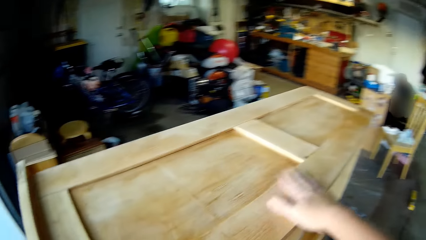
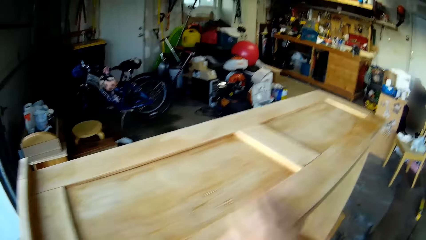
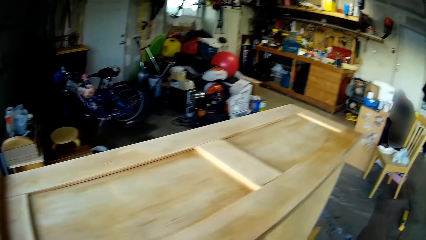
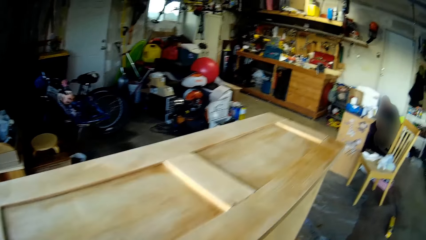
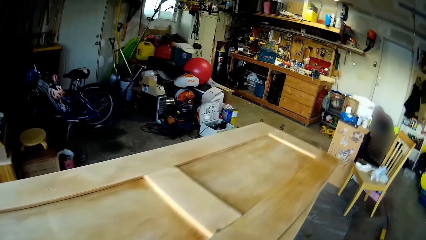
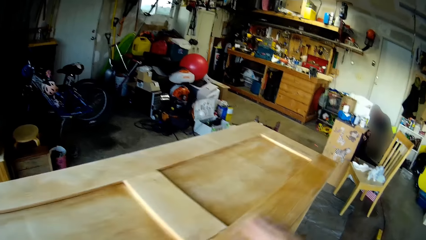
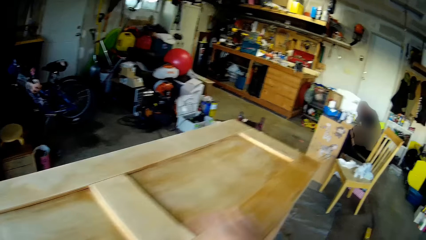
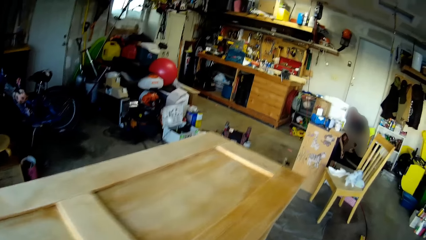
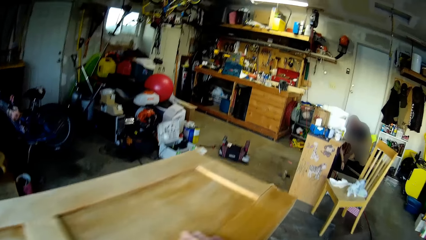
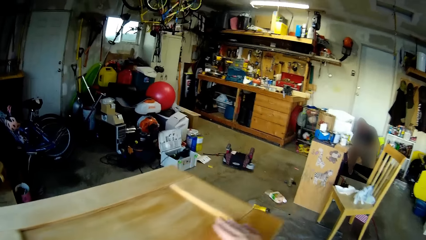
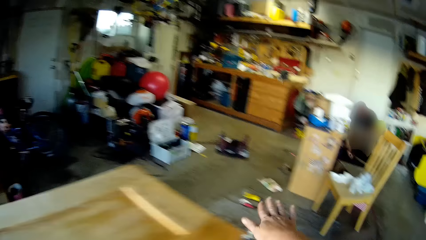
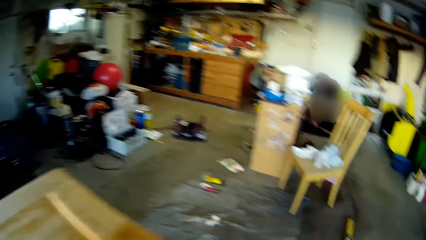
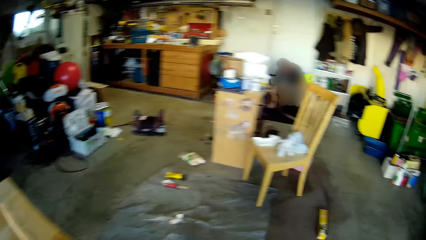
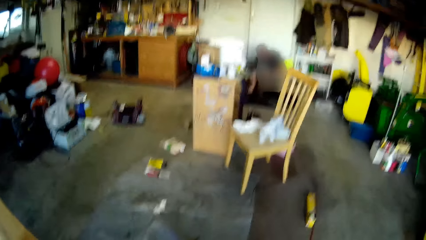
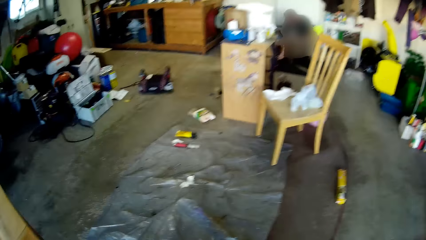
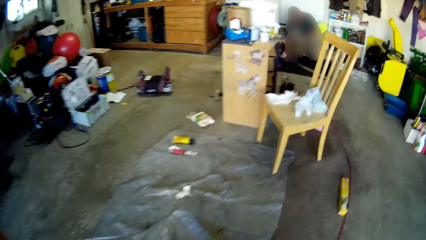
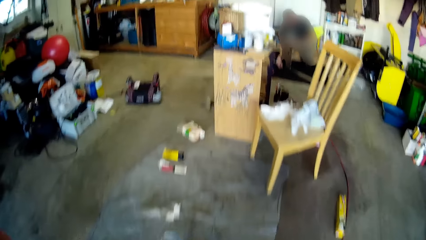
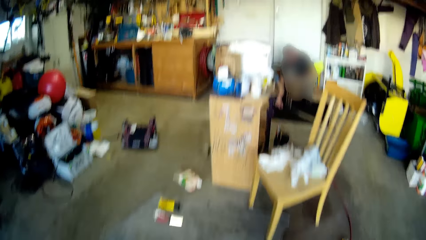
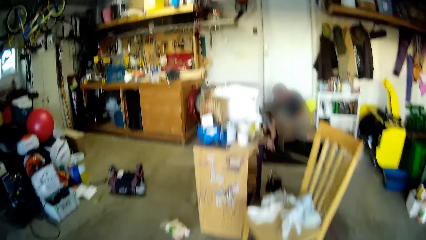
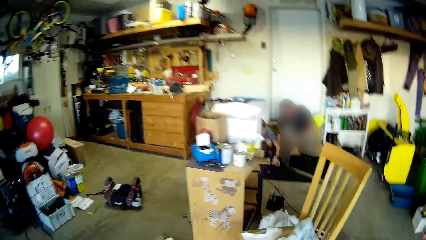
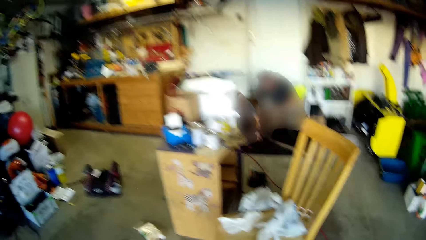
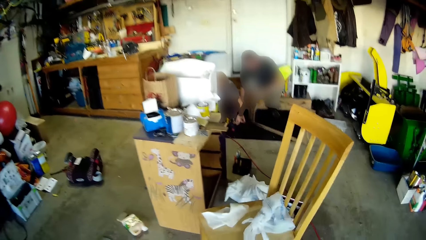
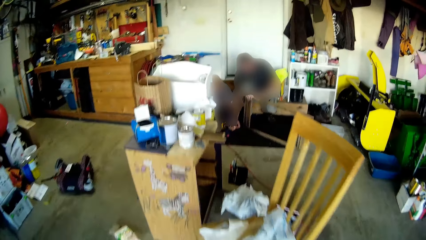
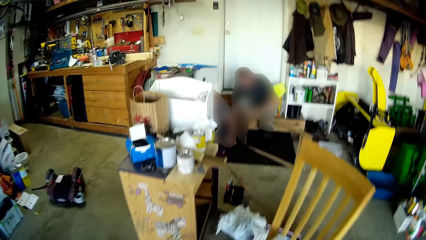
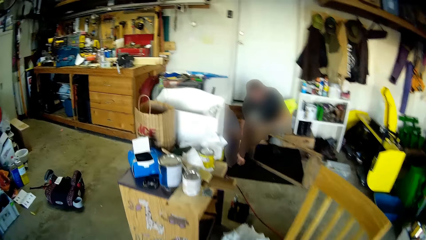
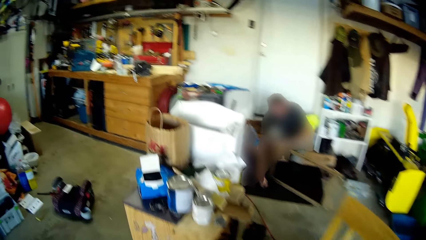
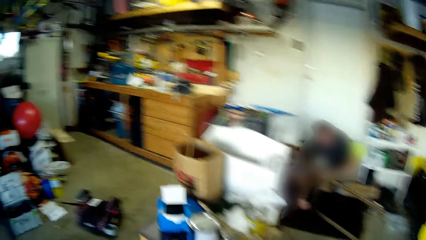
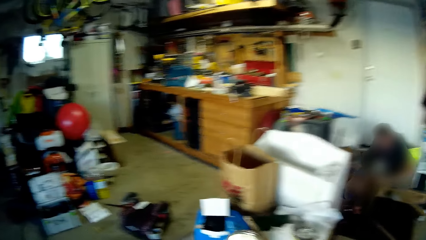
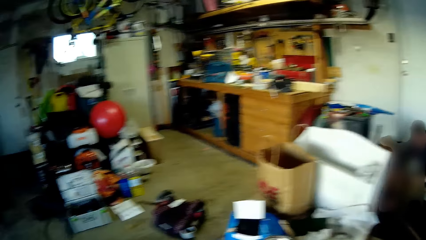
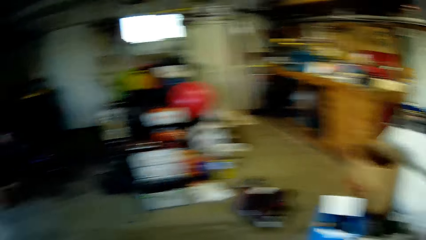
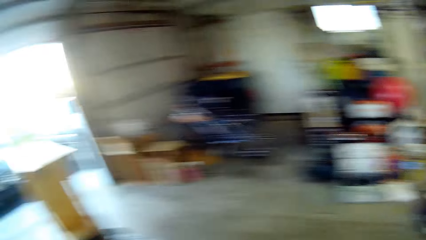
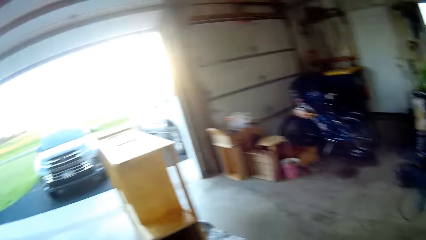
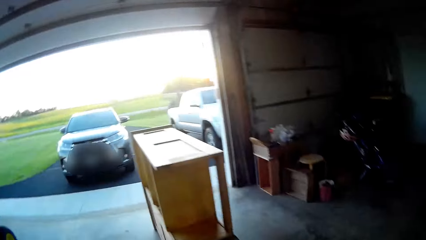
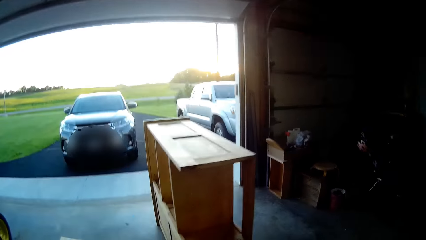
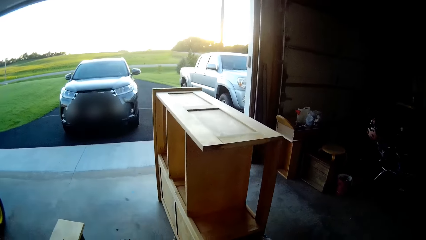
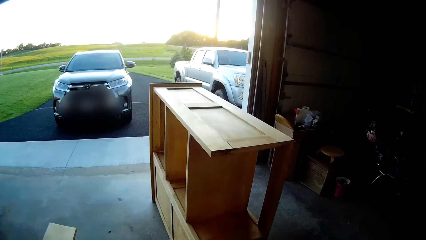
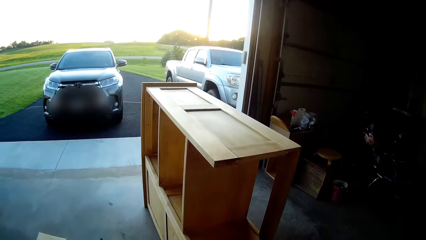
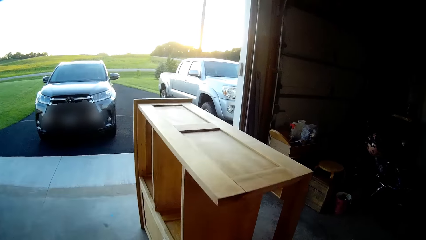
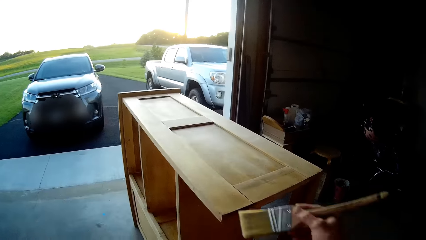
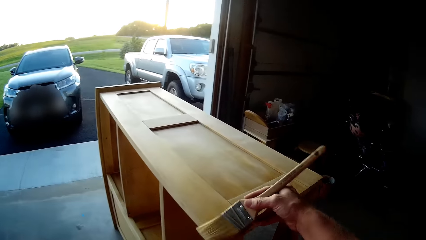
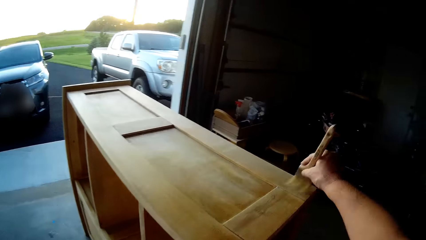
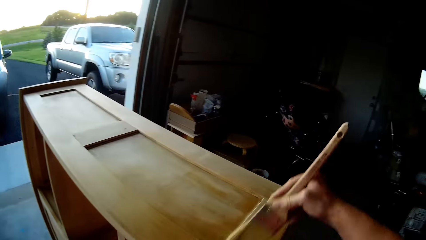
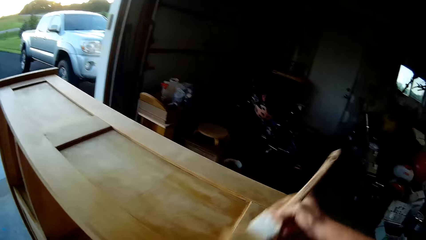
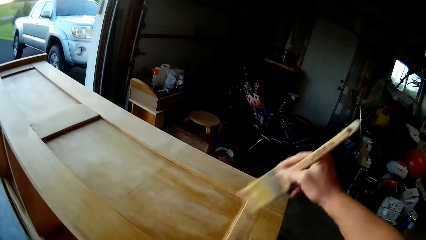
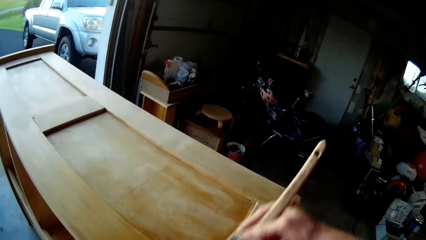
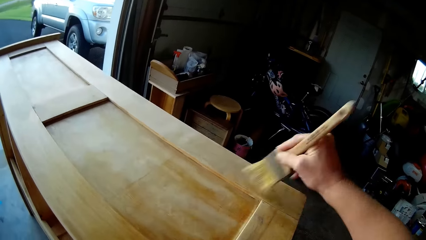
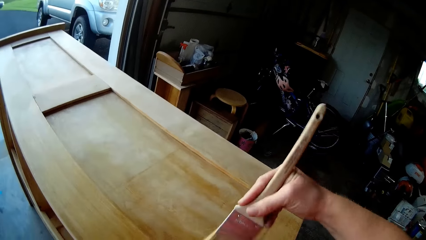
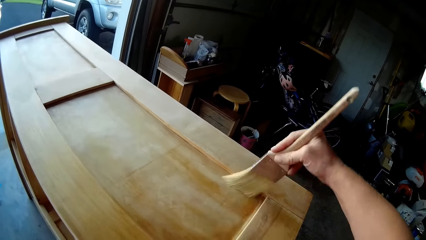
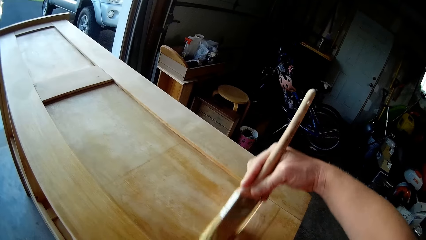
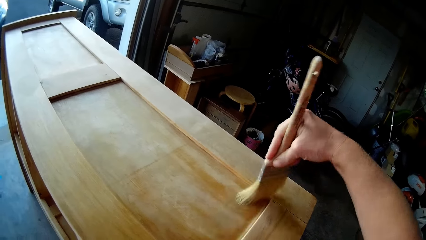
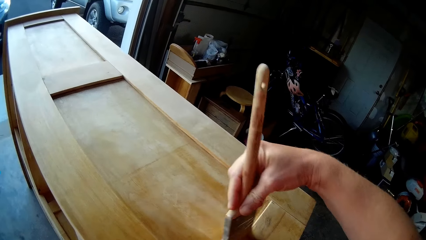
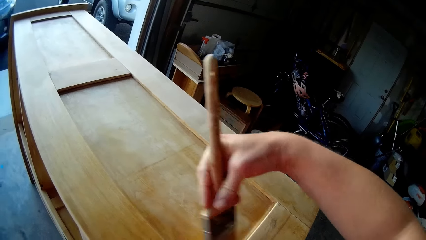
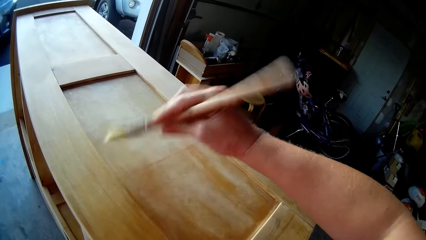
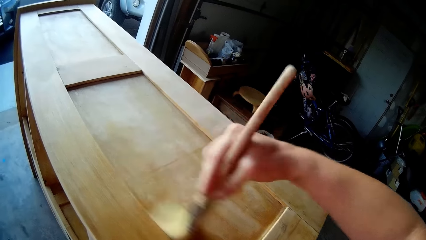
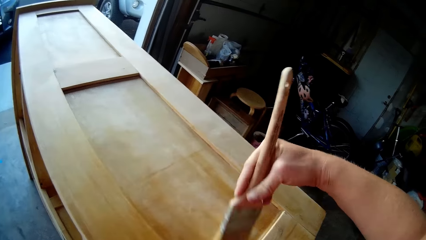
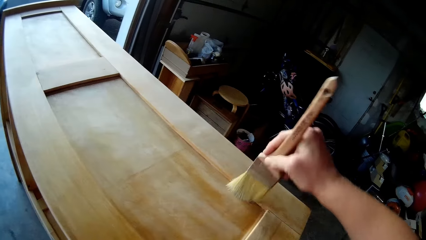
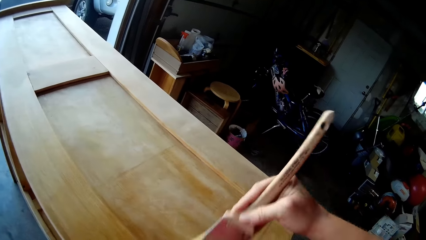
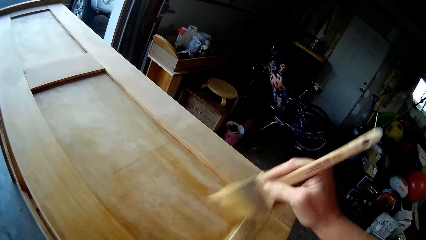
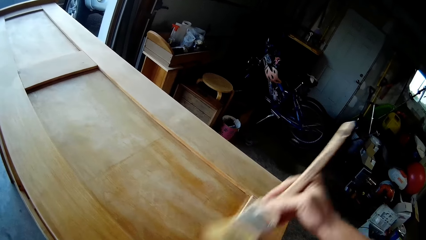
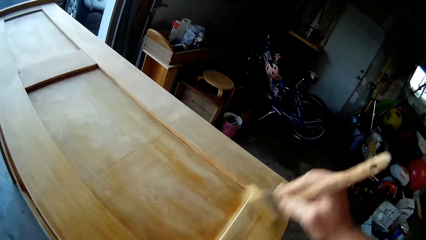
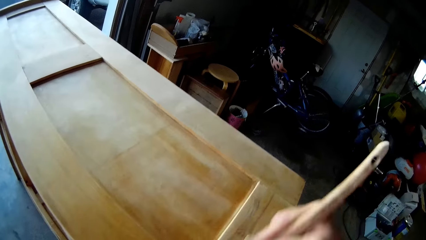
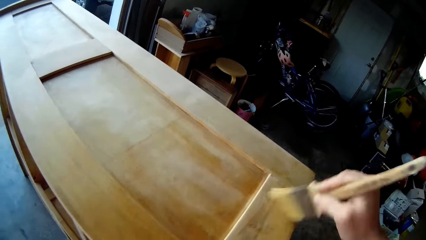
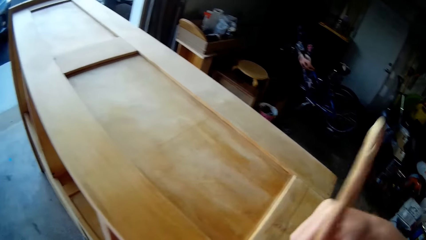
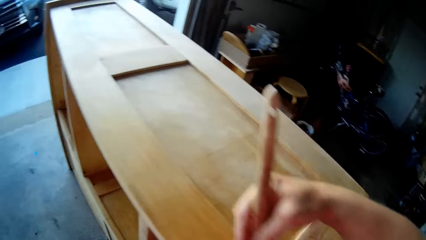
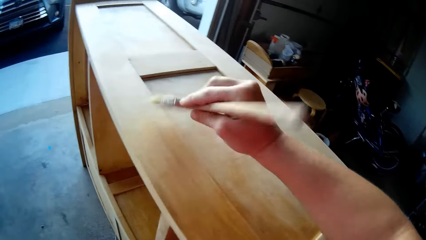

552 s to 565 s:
The camera wearer walks. They rub off the dust. They brush a wood with a brush.

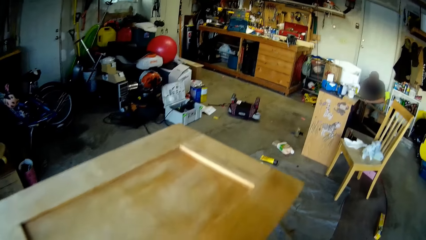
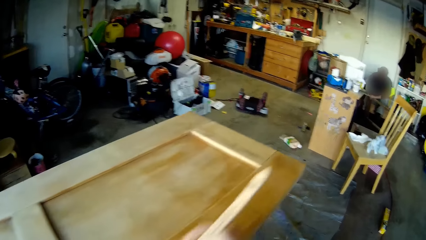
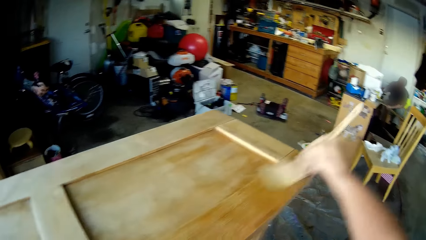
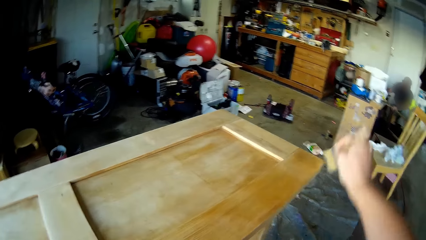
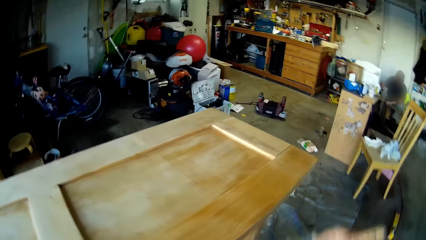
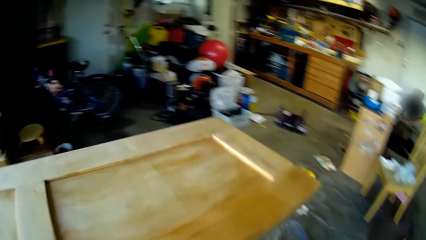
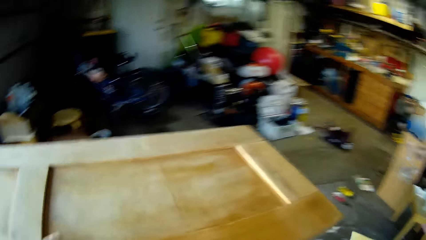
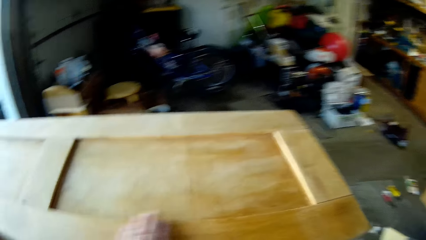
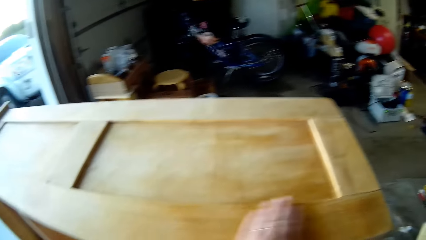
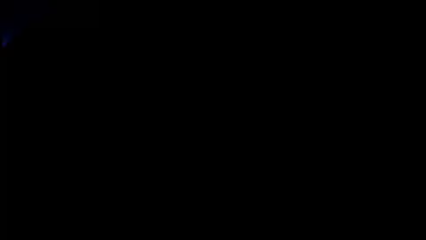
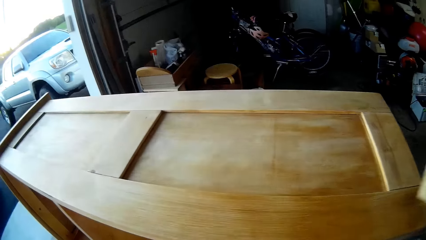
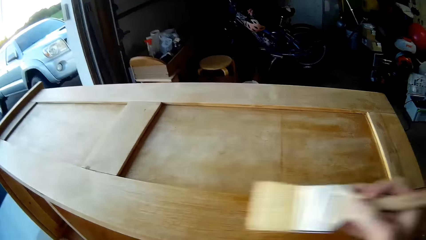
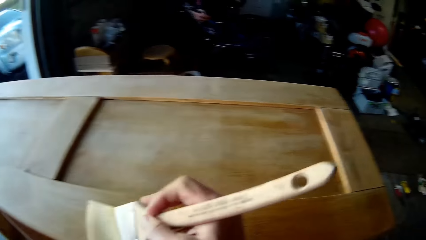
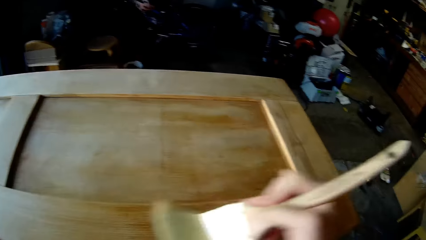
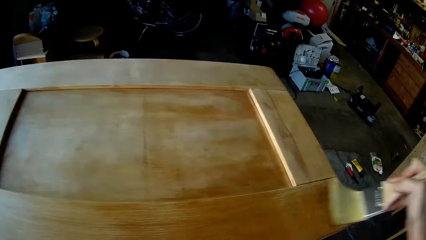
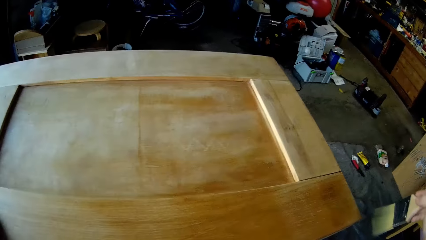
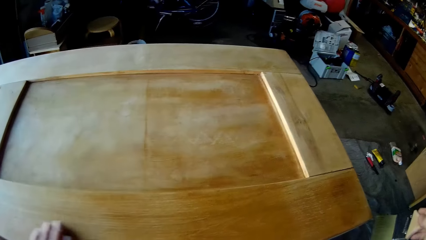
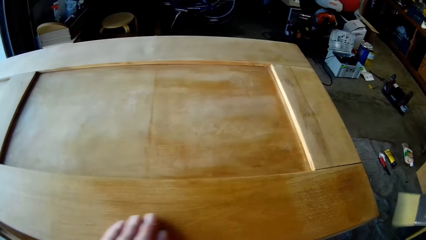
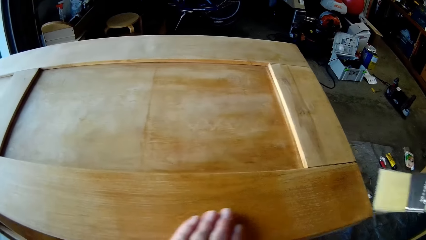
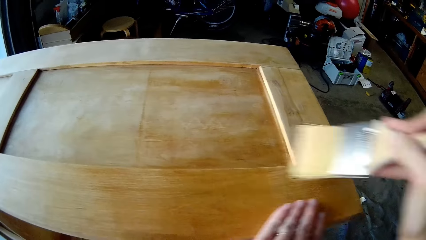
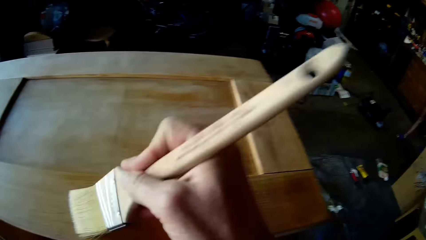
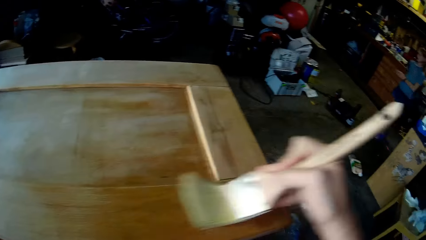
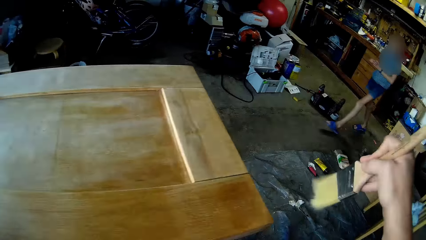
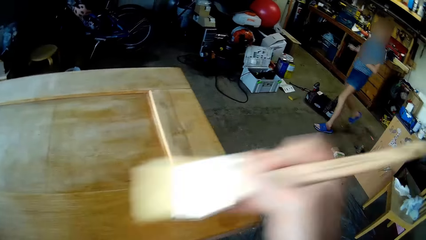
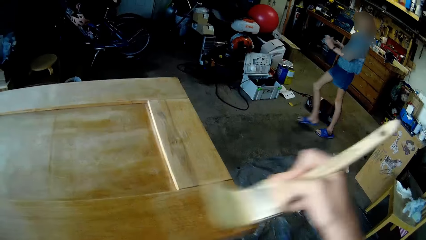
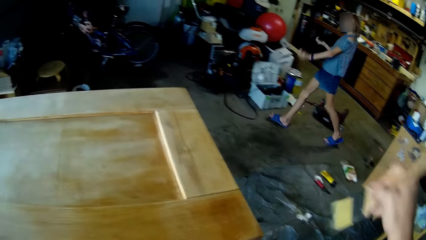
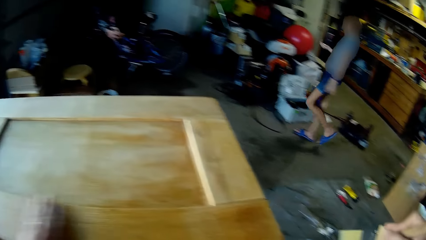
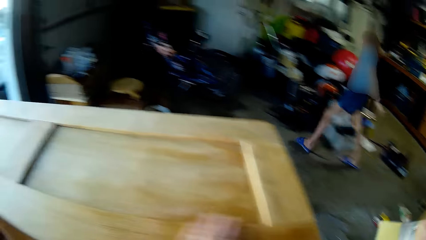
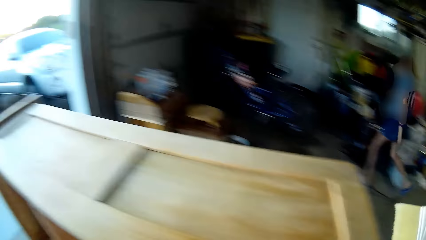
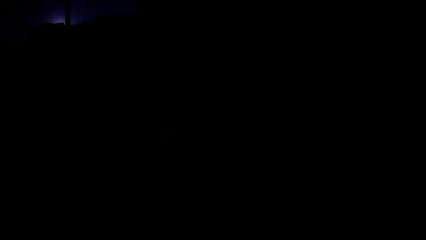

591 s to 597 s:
The camera wearer smoothens a wood with his hand. He brushes the wood with a brush. He smoothens the wood with his hand. He brushes the wood with the brush.
